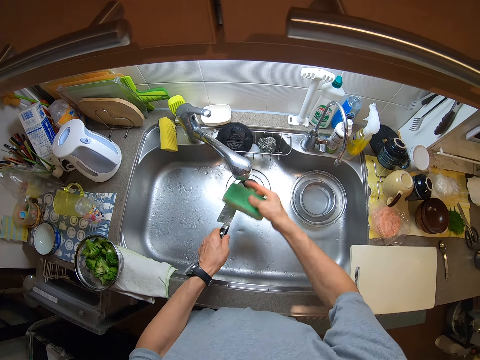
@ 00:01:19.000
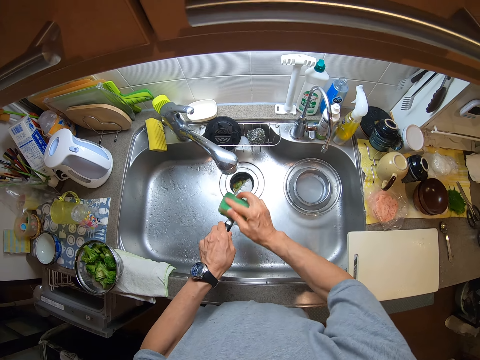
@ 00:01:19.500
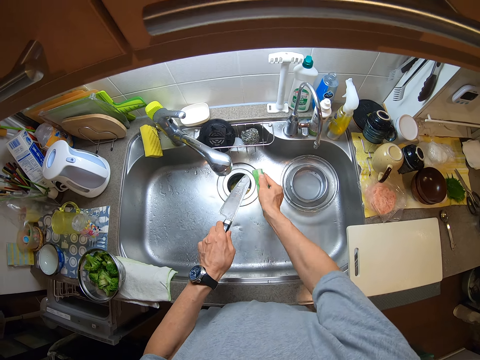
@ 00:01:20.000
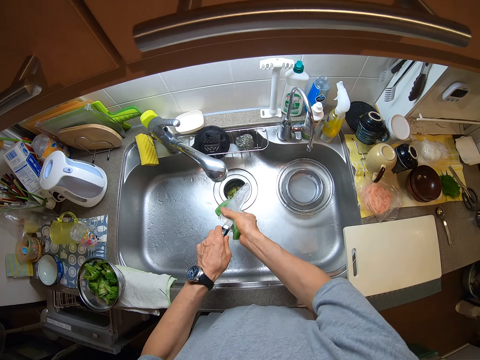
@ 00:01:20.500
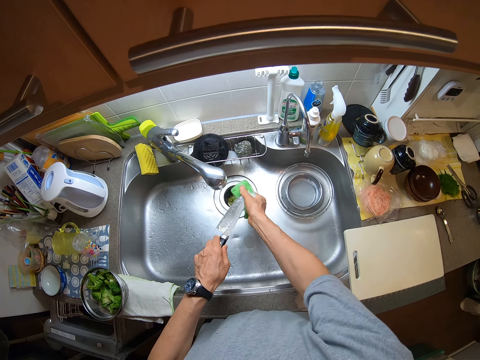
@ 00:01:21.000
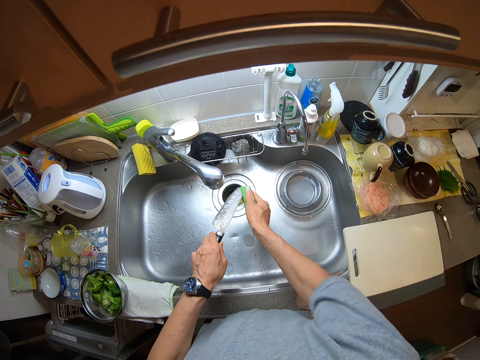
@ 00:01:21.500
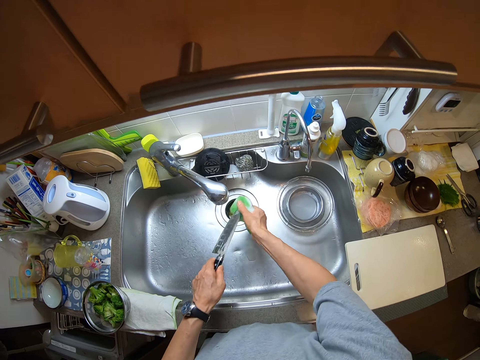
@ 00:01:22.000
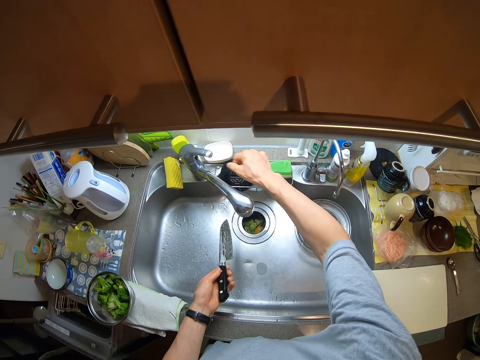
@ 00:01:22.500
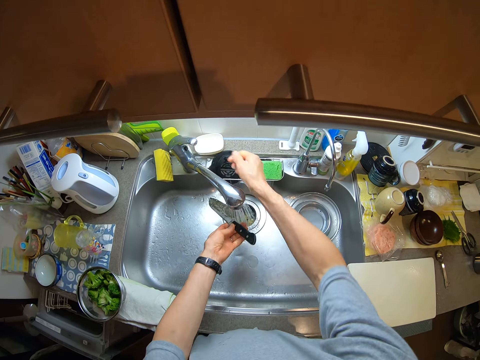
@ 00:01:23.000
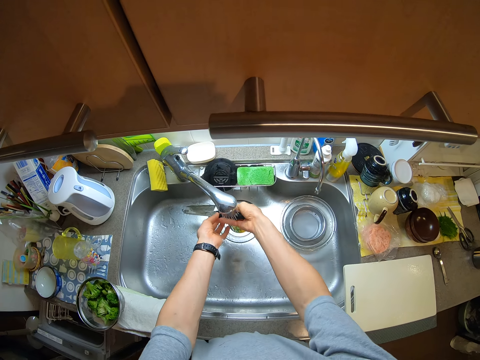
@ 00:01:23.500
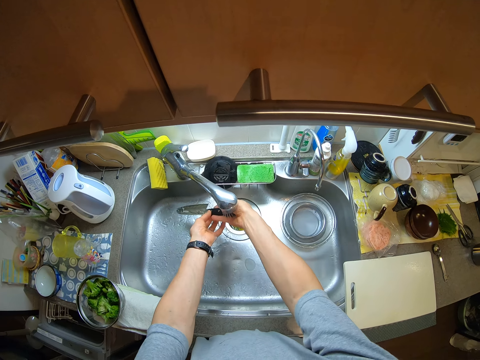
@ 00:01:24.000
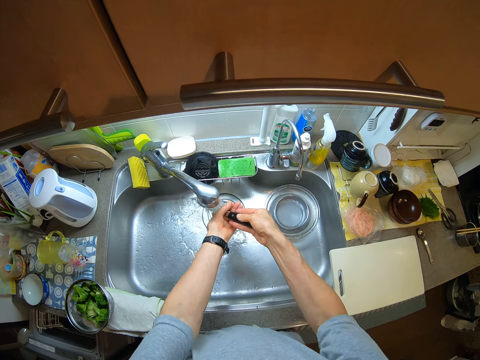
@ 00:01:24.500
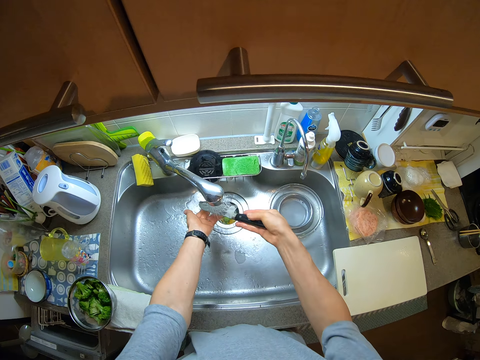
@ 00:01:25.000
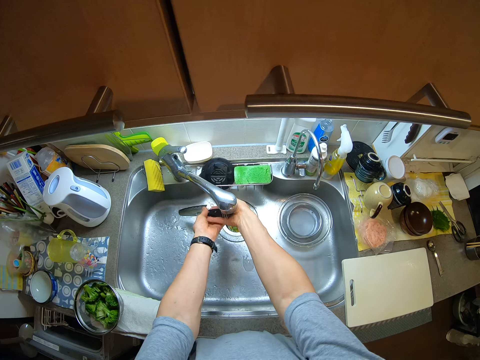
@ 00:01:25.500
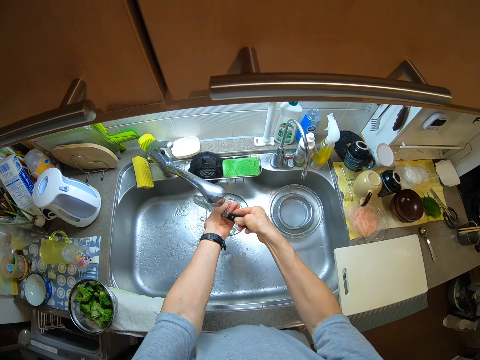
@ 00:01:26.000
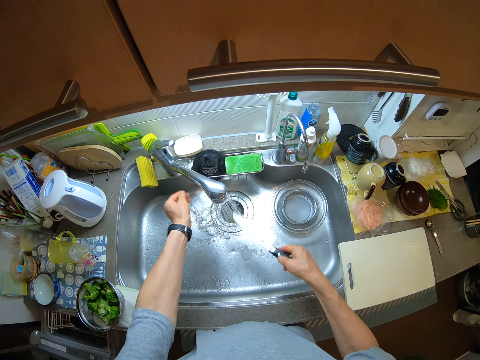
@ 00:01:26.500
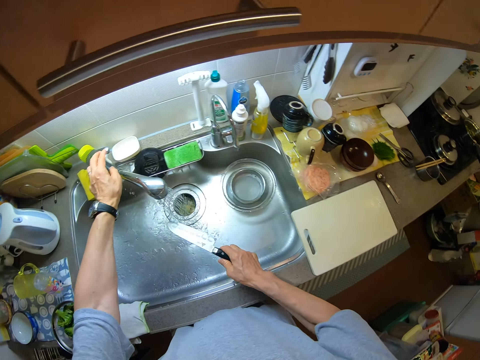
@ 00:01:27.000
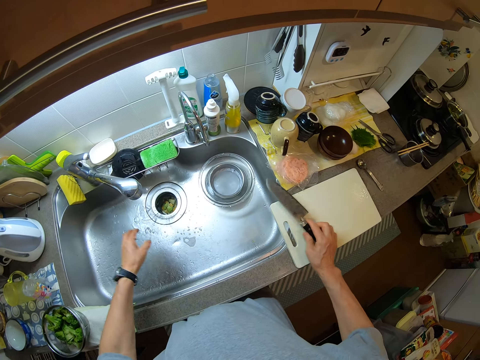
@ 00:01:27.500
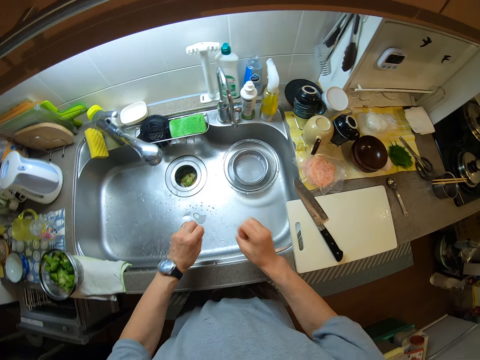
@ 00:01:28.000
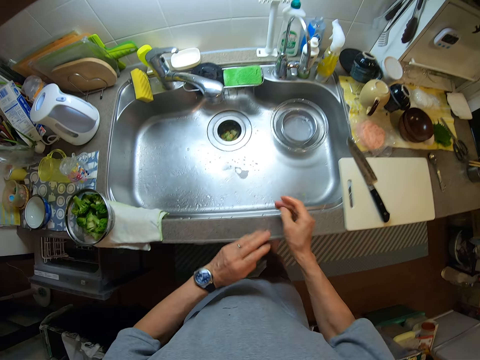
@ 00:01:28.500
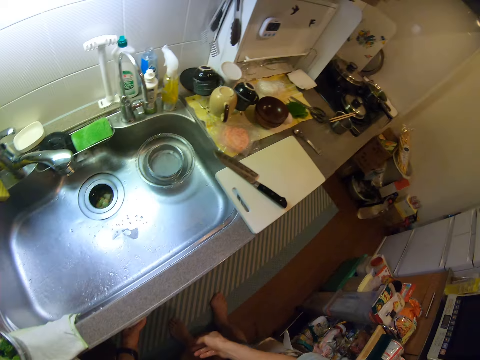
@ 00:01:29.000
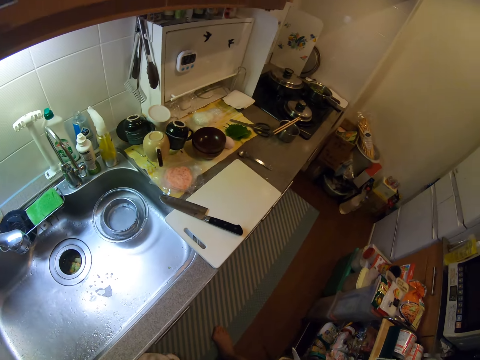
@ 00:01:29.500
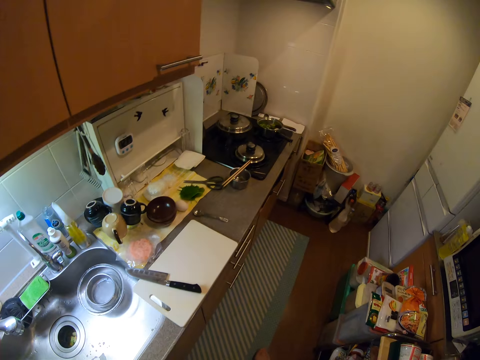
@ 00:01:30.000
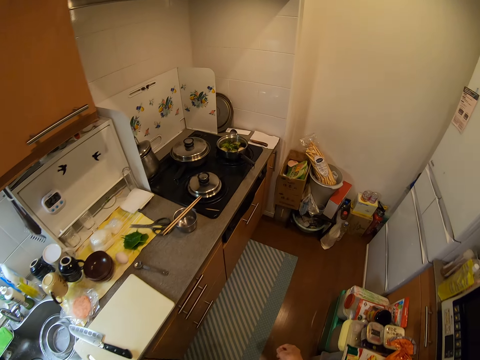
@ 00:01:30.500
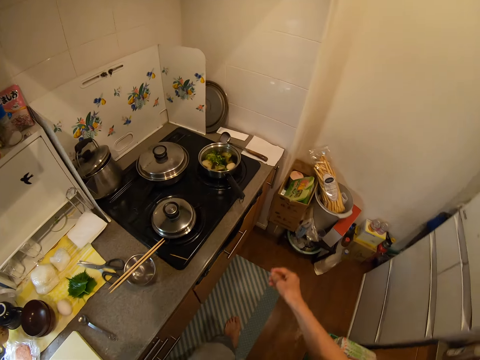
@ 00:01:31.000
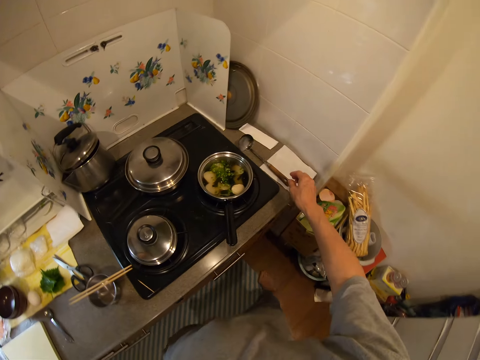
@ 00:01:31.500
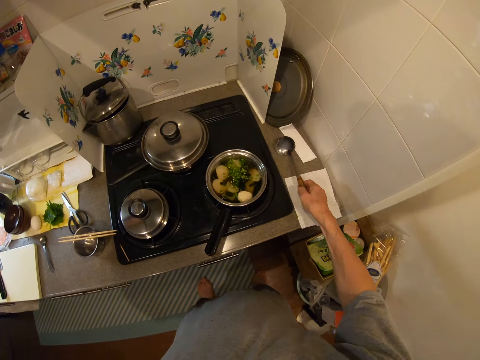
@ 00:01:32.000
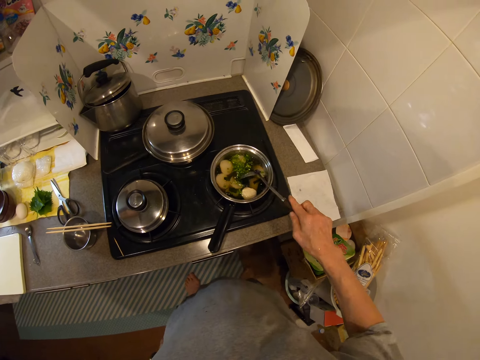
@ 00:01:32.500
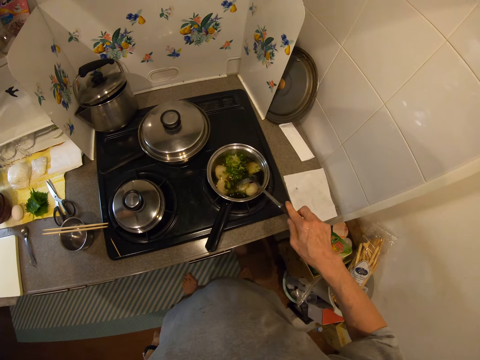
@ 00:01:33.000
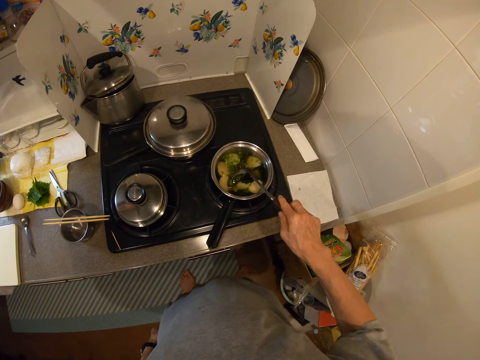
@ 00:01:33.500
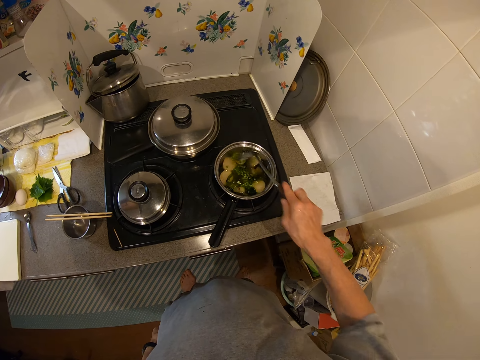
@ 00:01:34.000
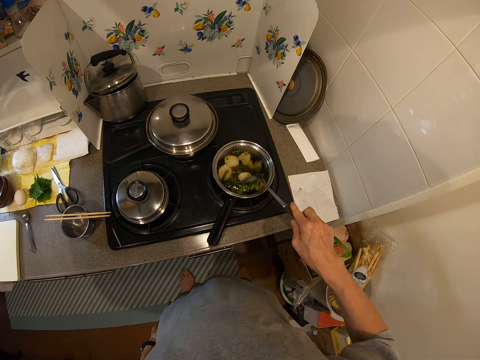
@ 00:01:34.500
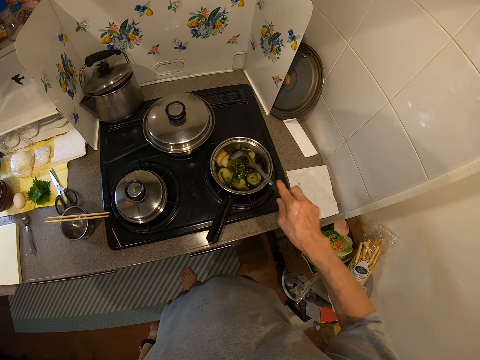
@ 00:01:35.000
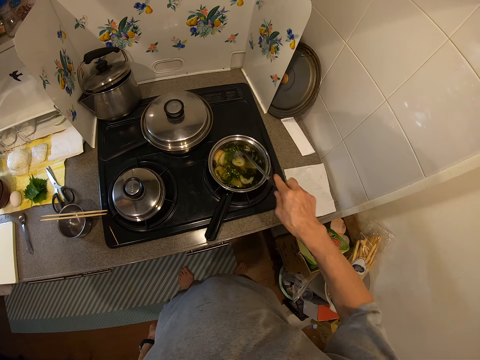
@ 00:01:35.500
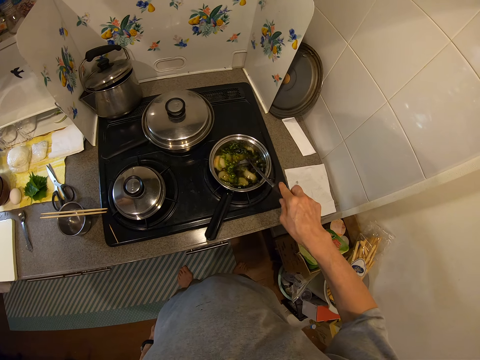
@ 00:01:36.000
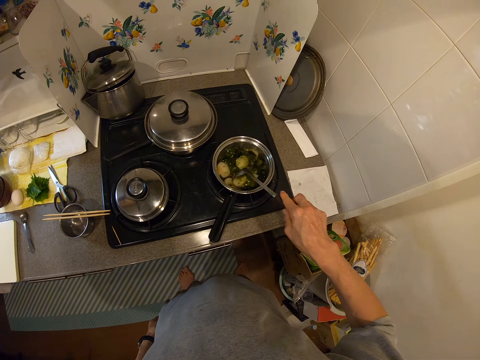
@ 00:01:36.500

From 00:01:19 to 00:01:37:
The camera wearer washes the knife with the sponge. They drop the sponge on the soap rack. They open the tap. They rinse the knife. They close the tap. They drop the knife on the board. They walk around a kitchen. They take a ladle from the counter. They cook. They stir the pot with the ladle.

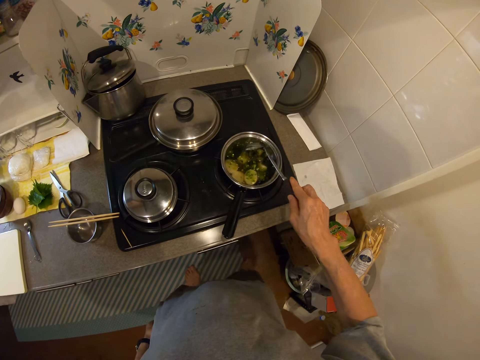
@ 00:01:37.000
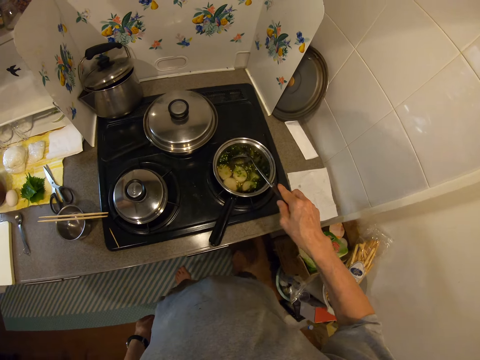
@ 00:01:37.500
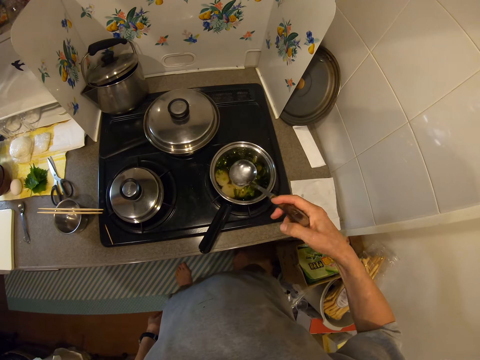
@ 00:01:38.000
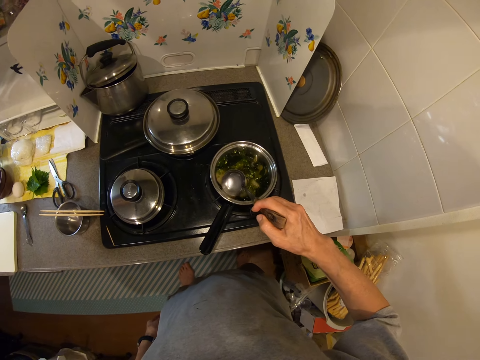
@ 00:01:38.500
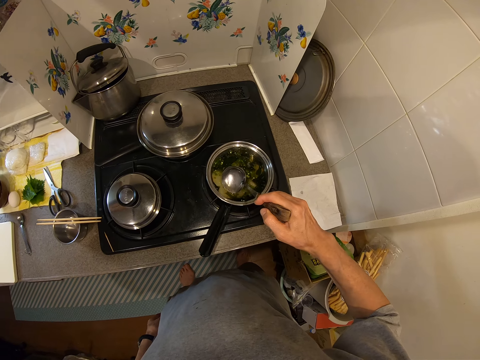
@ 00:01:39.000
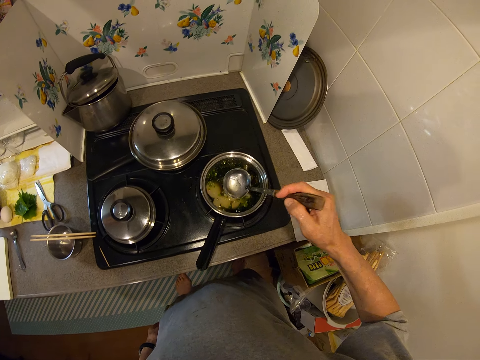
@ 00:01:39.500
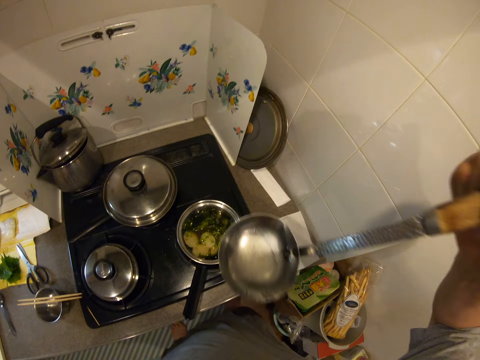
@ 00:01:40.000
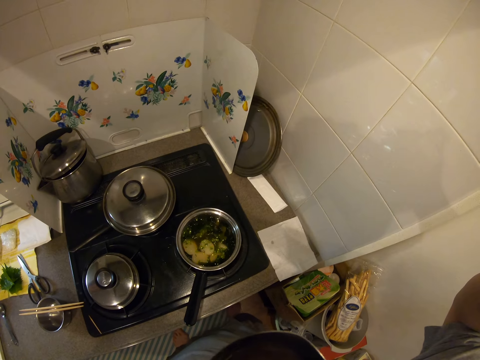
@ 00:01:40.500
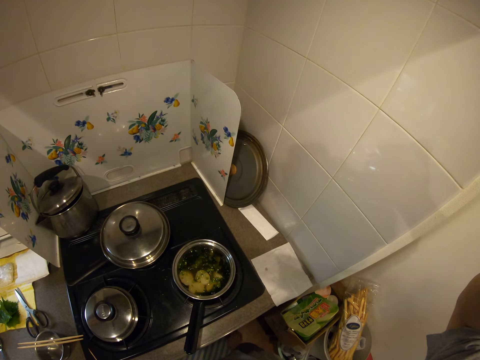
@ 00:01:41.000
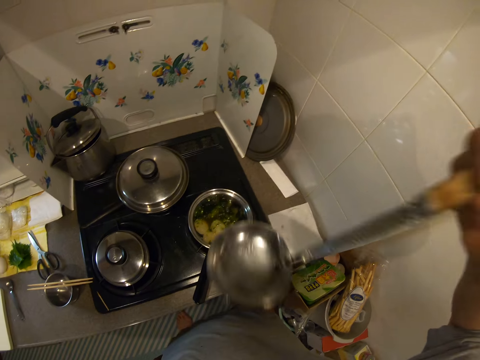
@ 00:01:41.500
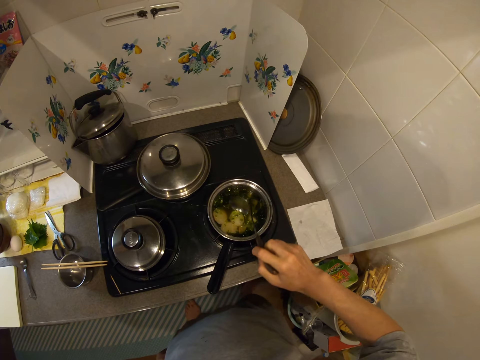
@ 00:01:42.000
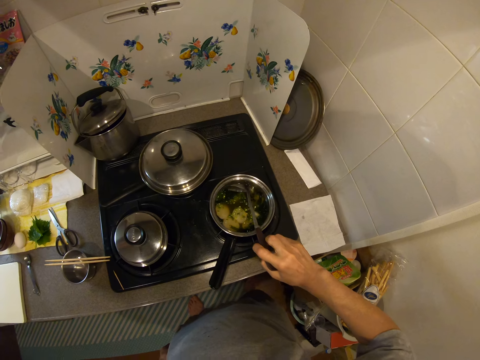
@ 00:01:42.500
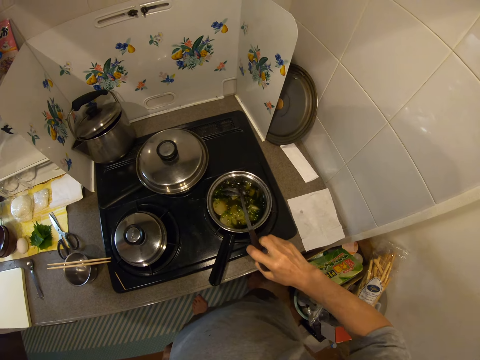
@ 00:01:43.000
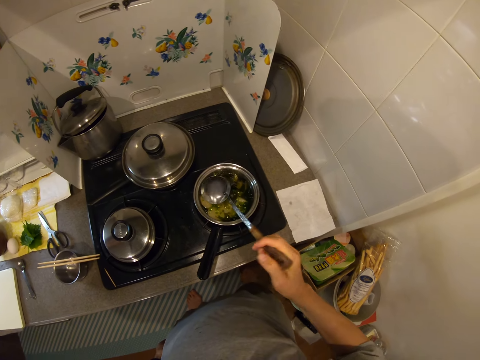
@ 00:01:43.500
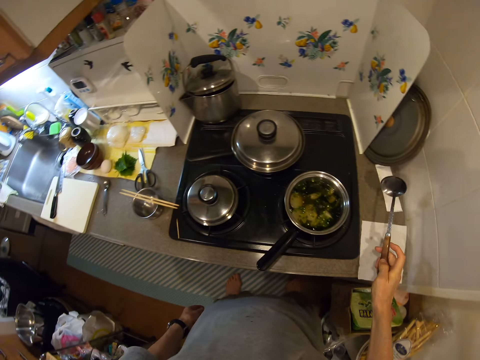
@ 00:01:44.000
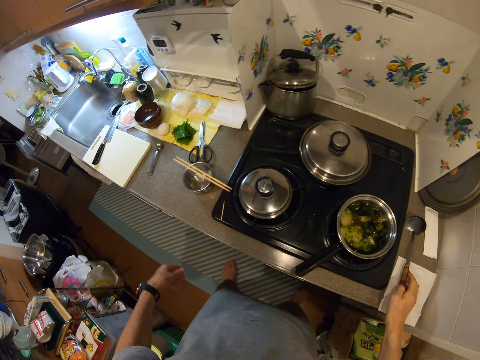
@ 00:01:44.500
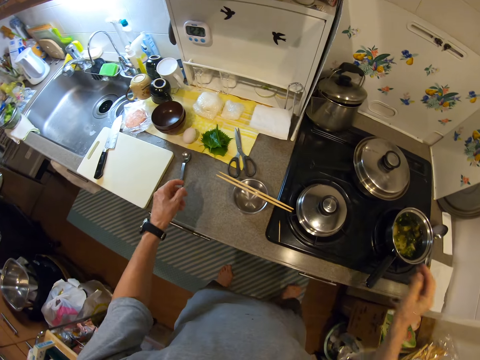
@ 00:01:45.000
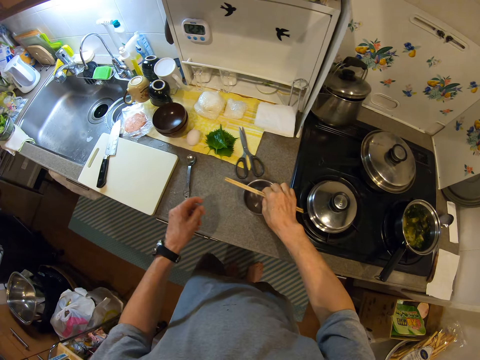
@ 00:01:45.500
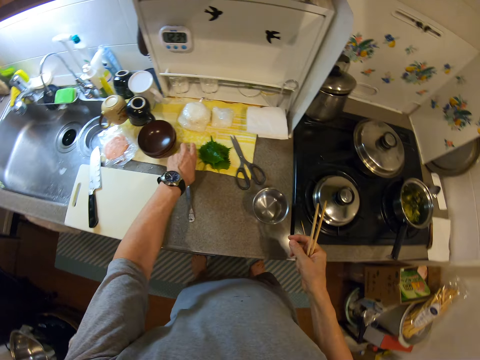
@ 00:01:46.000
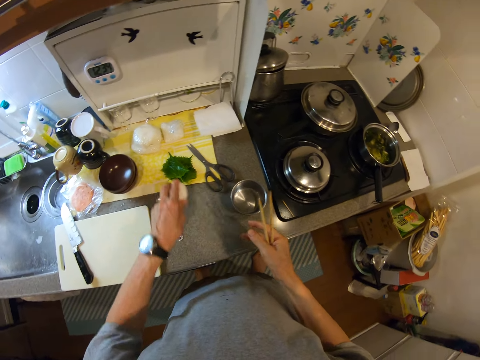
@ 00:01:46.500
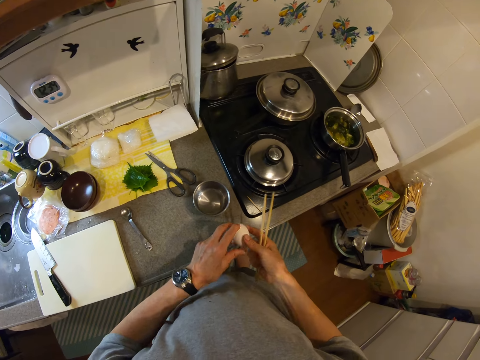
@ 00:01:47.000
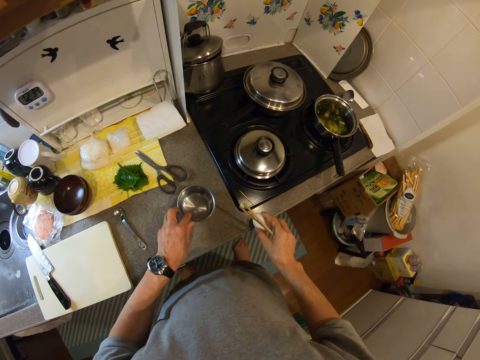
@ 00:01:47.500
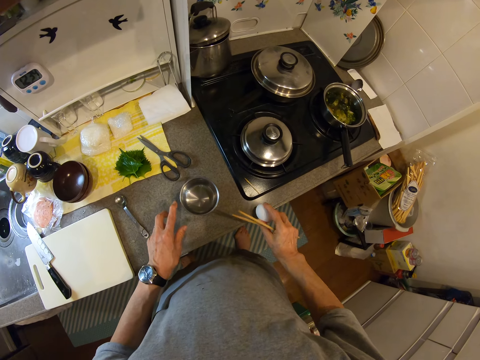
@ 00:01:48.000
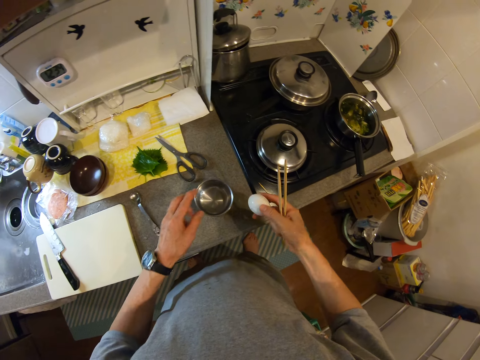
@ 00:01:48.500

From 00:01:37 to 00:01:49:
The camera wearer scoops the soup with the ladle. They taste the soup. They cook. They stir the pot with the ladle. They drop the ladle on the counter. They pick up the chopsticks. They pick up an egg from the counter. They pick up a tin. They move a metal cup. They crack the egg.
